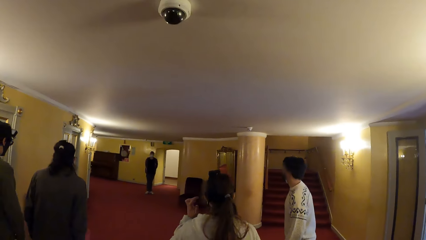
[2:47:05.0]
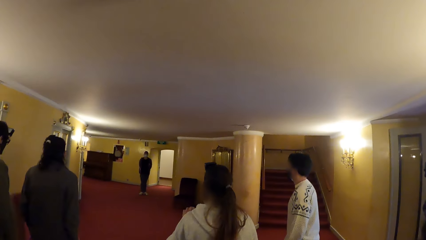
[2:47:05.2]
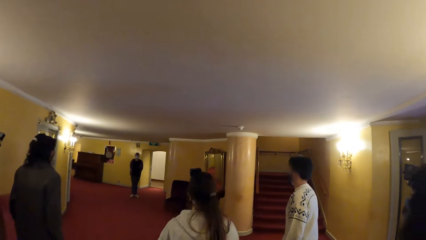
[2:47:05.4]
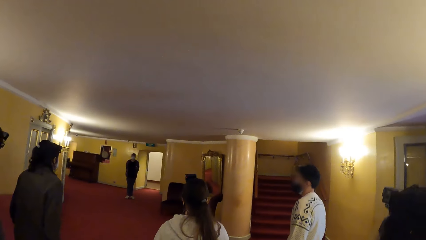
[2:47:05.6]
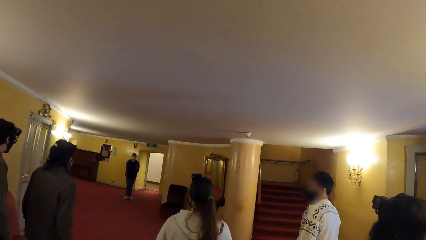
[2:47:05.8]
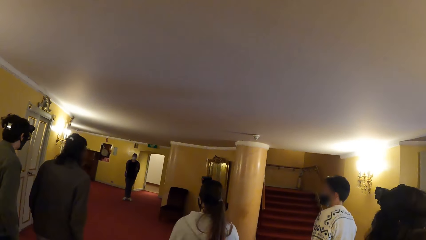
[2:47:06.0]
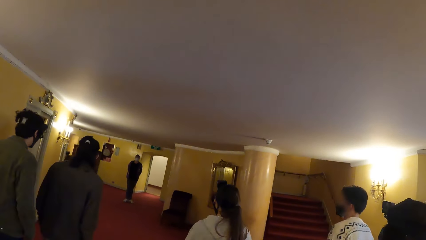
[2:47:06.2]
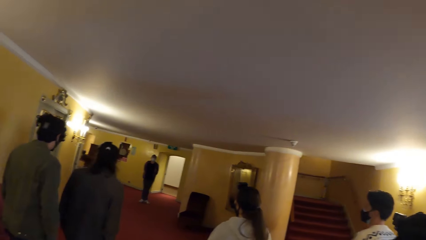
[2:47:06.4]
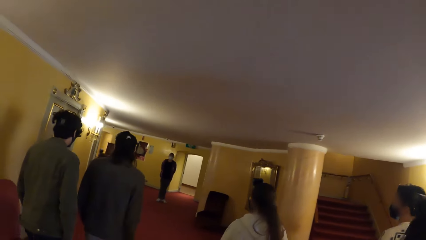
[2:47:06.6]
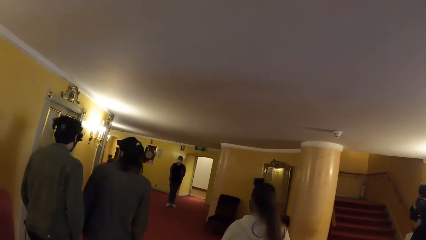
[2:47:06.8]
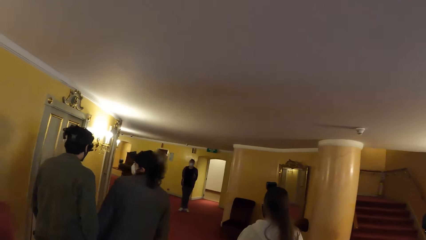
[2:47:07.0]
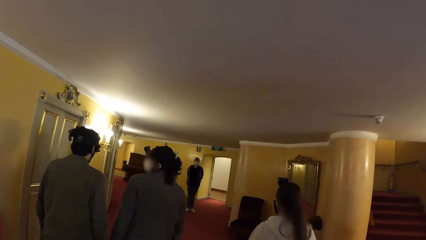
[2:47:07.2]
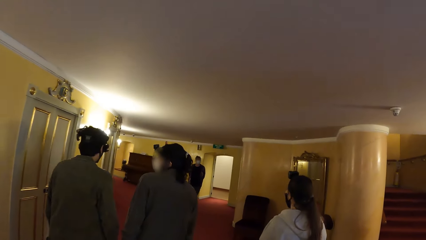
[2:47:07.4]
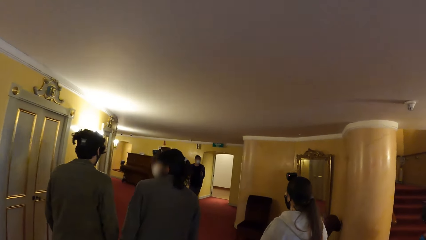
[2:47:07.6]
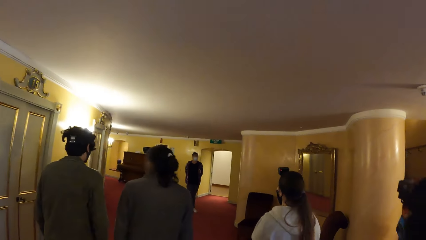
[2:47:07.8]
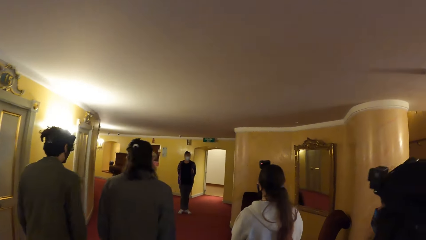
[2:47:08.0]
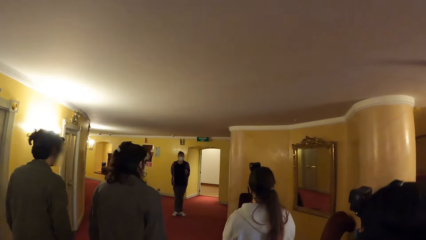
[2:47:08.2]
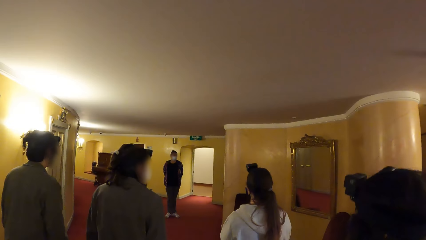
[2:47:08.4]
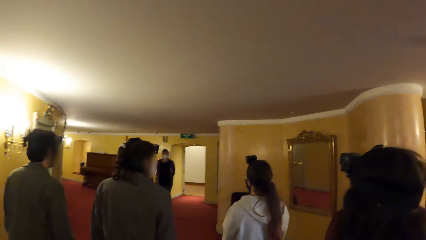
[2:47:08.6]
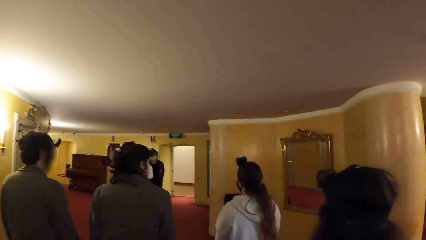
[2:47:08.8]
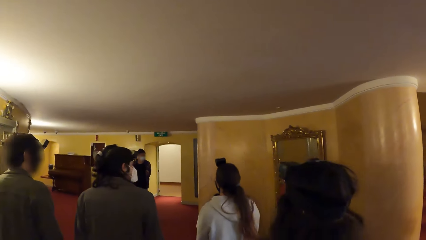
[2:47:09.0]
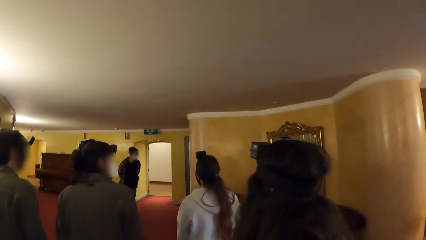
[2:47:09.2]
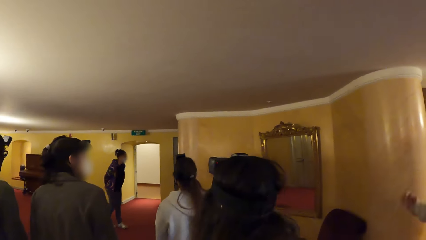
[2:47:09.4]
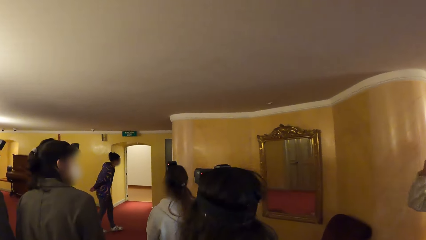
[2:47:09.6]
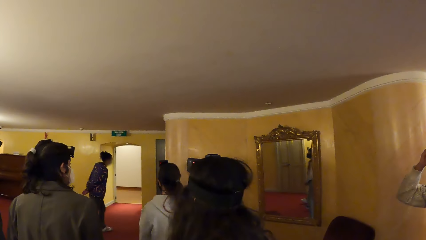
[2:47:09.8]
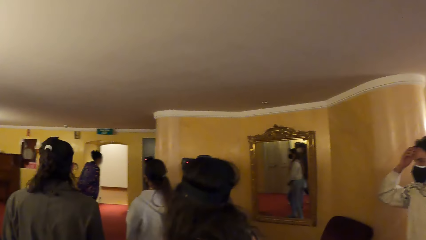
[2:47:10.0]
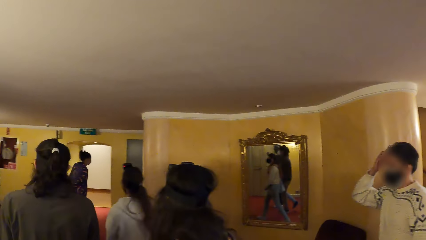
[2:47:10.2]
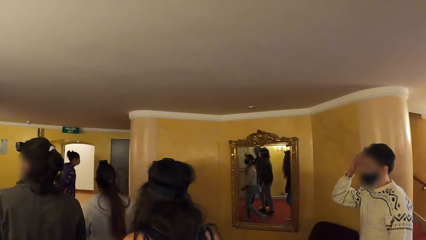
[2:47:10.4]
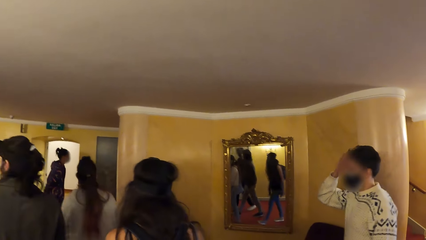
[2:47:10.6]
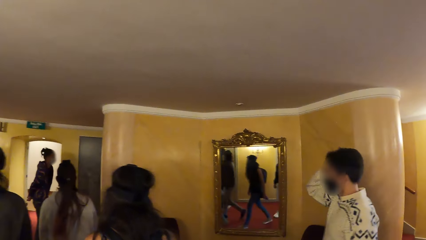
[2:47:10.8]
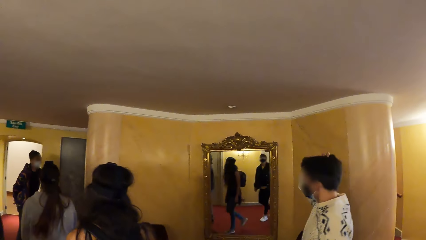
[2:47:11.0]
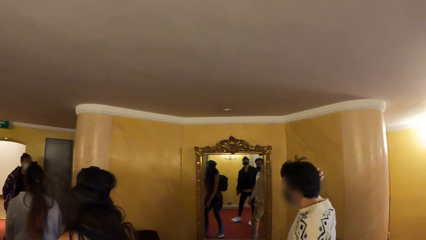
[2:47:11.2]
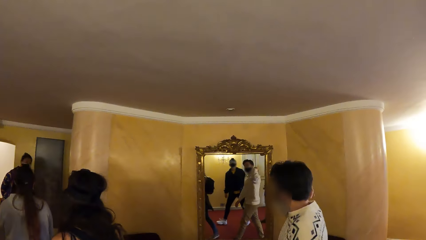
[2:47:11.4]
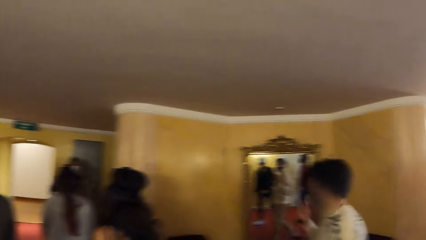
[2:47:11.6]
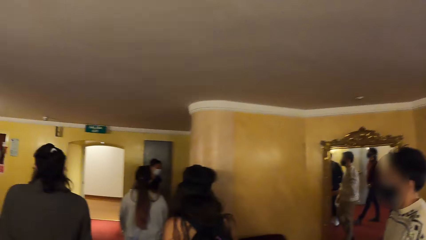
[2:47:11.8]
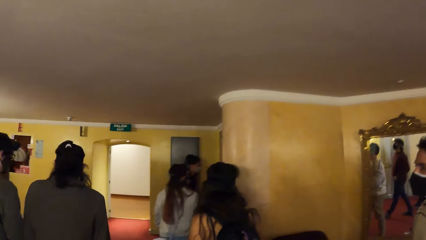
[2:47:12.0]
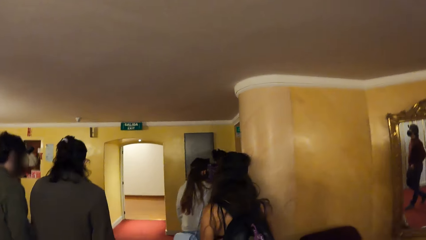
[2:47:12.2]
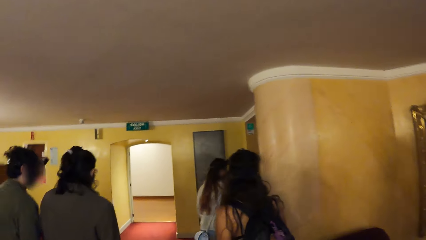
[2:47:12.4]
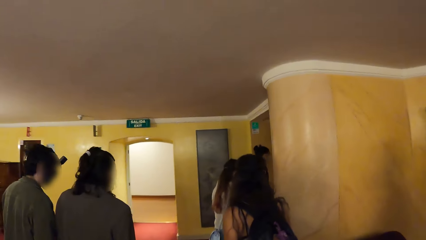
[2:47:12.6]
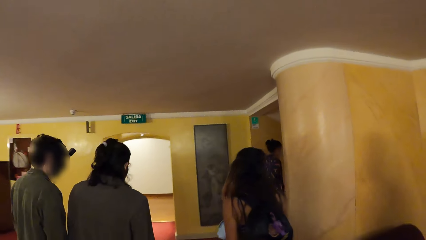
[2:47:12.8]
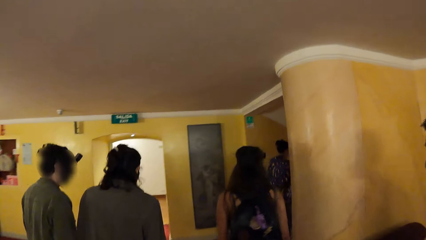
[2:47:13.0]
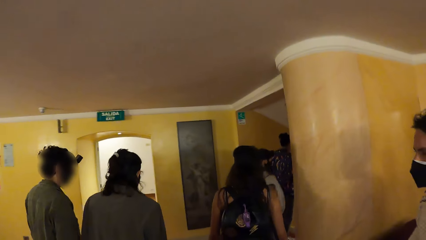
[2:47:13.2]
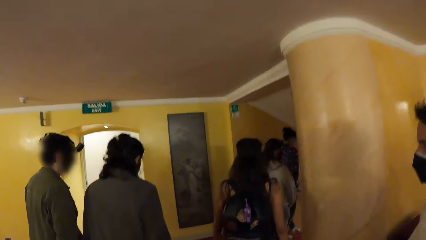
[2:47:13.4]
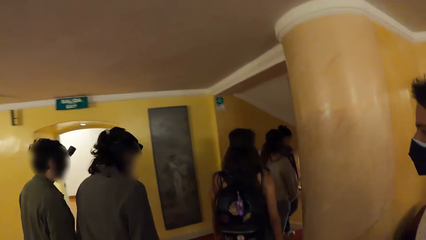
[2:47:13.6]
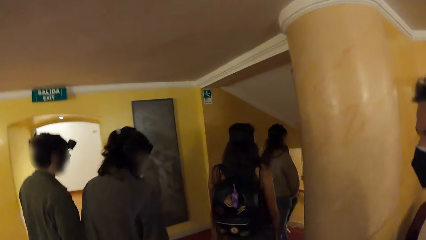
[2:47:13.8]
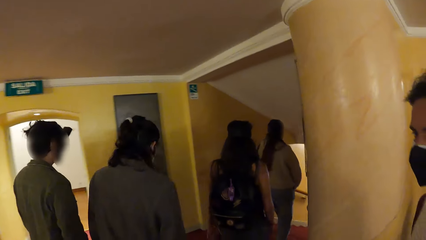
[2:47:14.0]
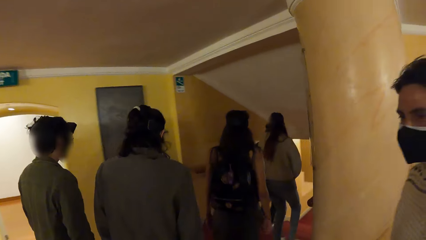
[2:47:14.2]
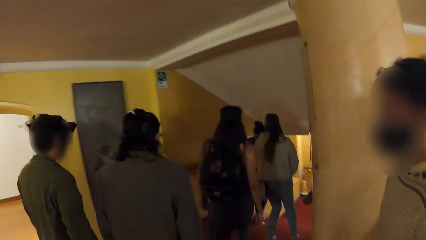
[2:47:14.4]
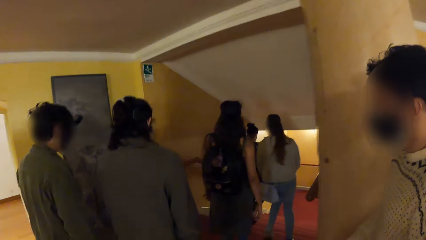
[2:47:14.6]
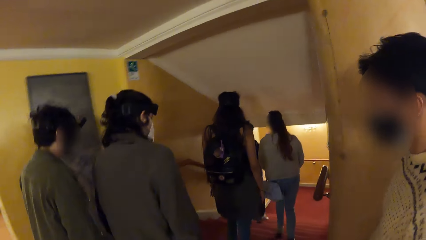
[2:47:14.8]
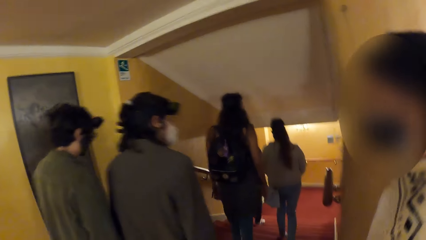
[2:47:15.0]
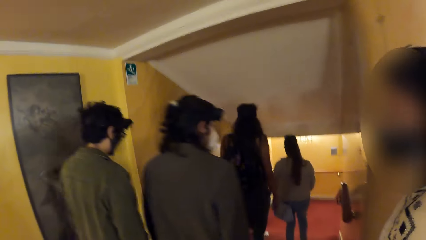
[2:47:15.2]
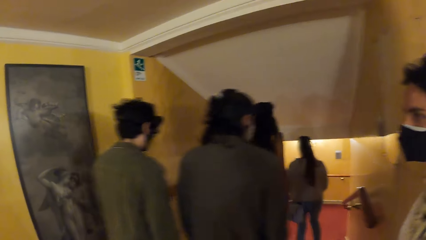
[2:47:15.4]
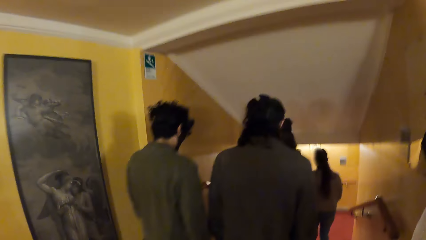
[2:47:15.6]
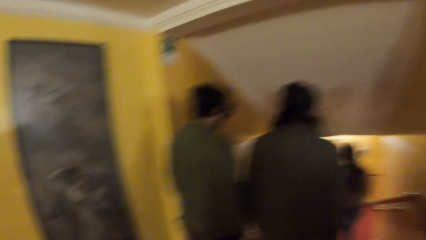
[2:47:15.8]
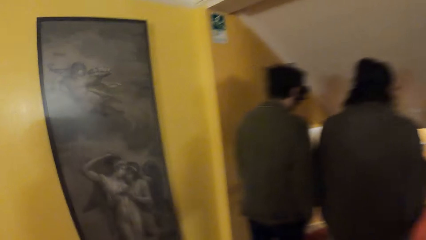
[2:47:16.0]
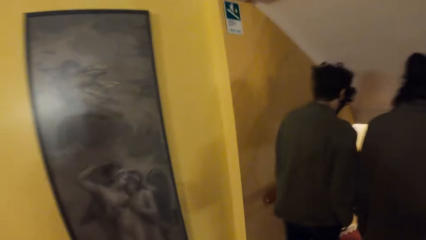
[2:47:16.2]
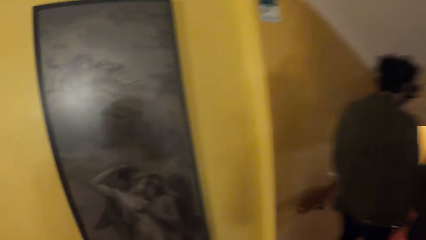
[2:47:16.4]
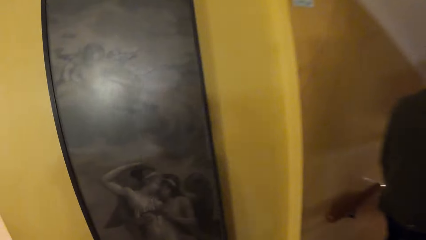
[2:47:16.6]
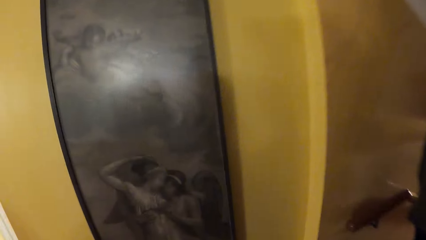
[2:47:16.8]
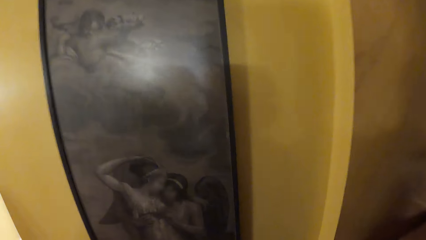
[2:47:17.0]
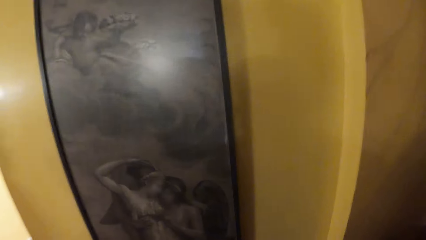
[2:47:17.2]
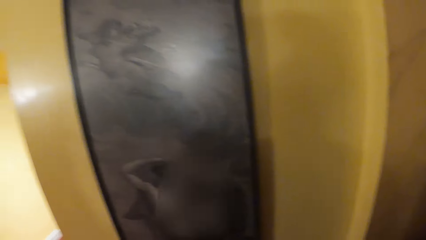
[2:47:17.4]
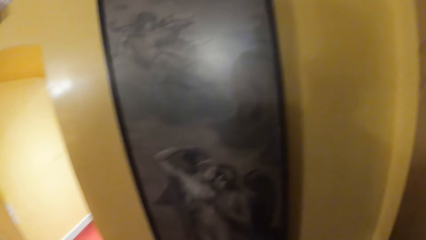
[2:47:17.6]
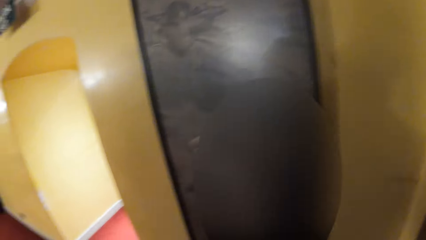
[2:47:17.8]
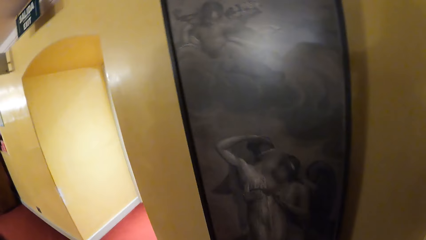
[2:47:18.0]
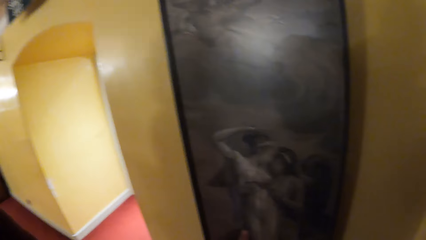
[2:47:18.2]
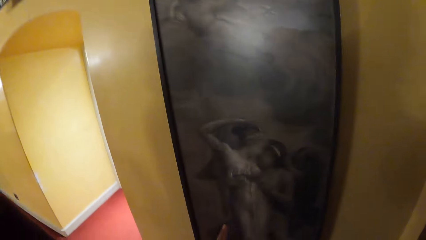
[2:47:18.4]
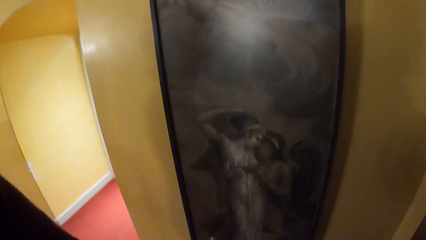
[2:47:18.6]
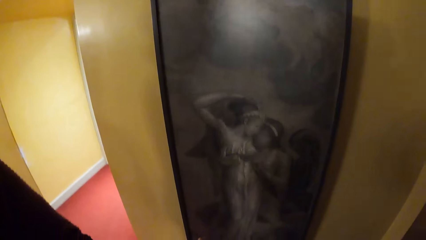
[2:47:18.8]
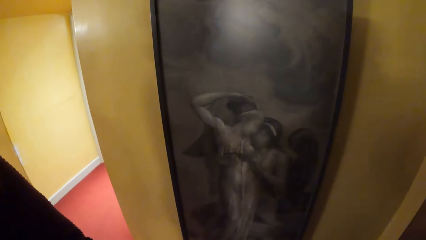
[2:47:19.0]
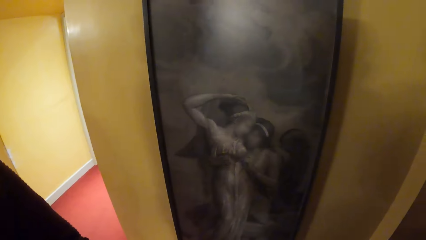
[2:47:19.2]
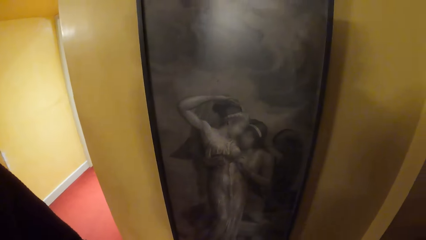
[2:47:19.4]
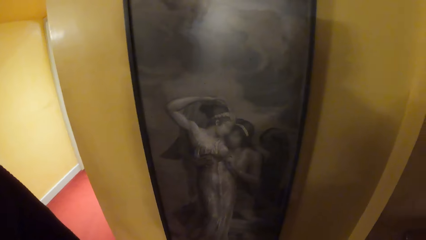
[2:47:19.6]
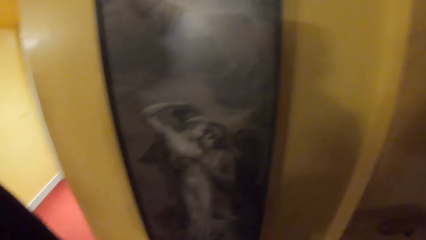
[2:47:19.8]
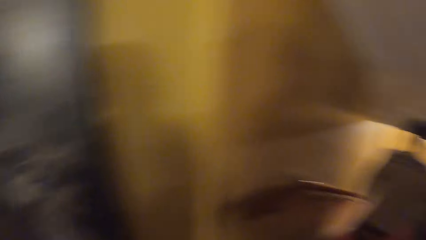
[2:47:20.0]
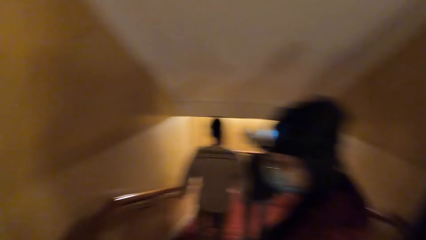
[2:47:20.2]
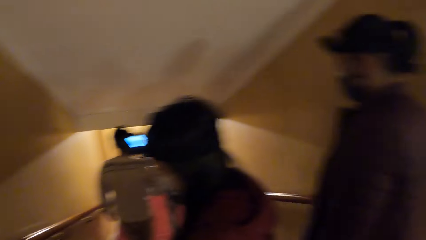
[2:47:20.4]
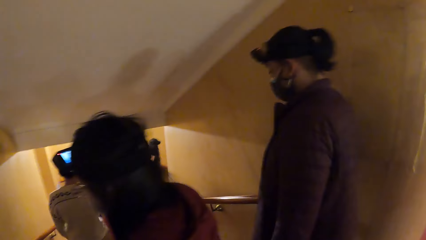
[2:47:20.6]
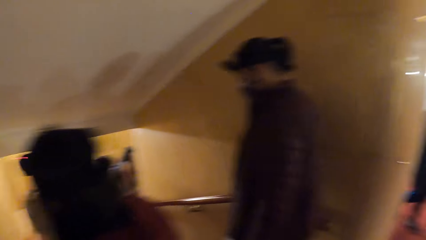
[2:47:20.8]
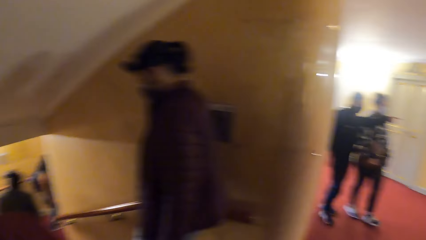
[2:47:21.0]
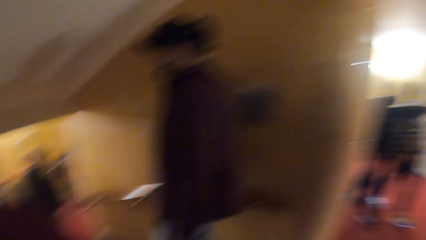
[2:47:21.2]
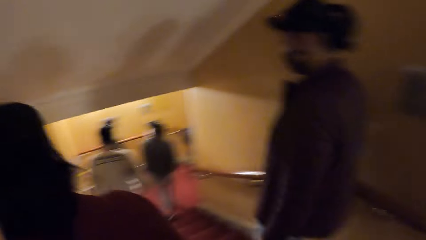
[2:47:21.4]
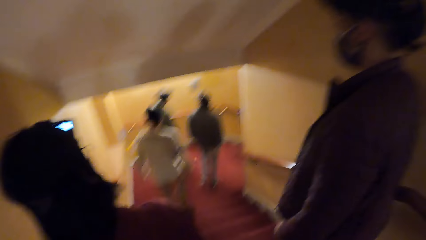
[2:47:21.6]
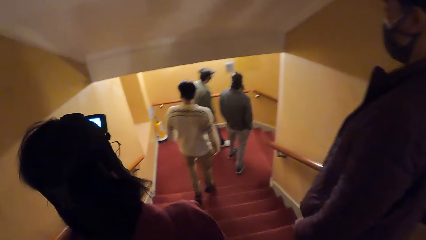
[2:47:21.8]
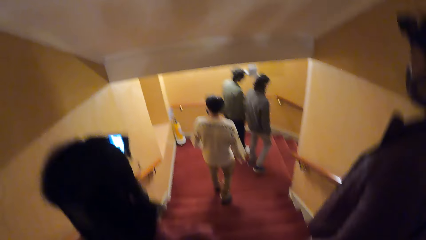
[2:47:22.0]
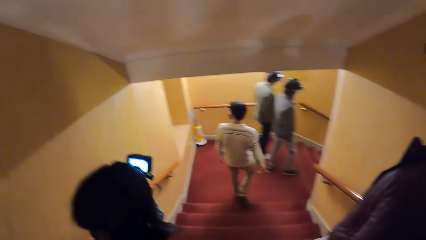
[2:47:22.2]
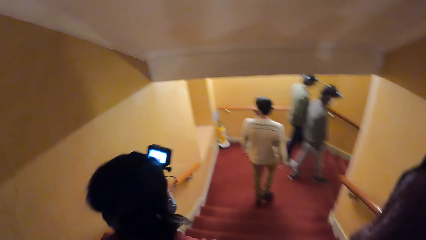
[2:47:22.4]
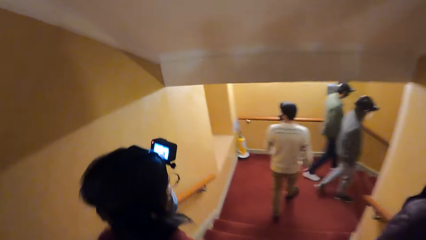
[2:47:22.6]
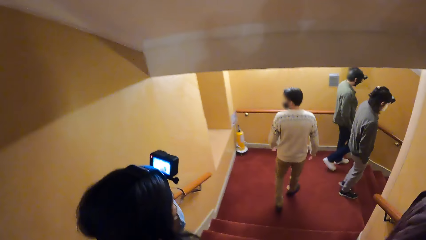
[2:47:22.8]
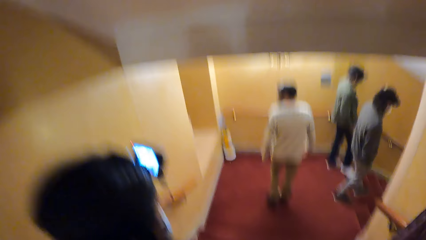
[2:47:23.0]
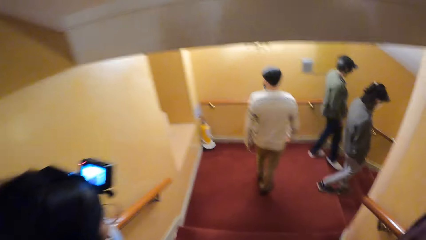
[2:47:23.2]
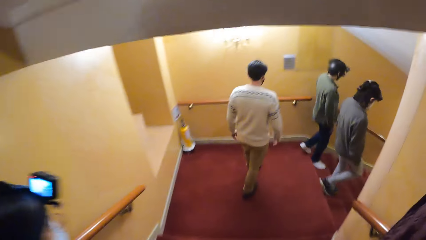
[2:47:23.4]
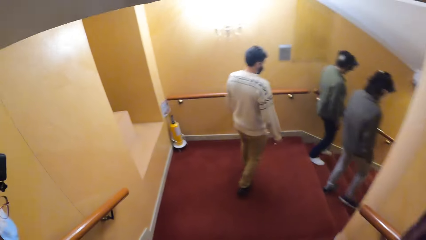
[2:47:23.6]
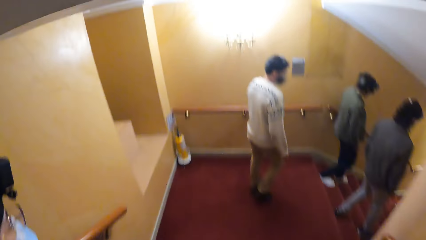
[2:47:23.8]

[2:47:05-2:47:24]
The camera wearer walks inside the building. A man touches his head with his right hand. The camera wearer walks down a staircase with the group of people.
